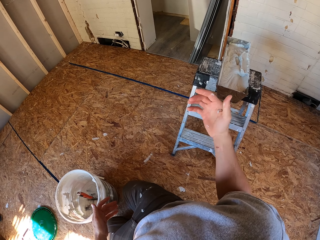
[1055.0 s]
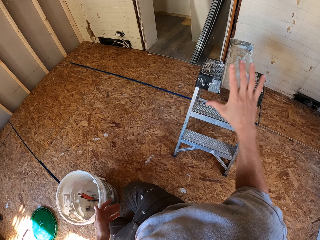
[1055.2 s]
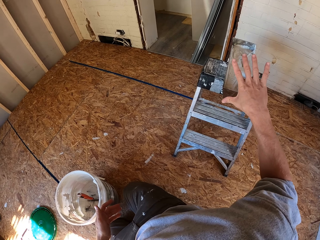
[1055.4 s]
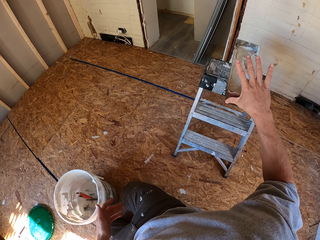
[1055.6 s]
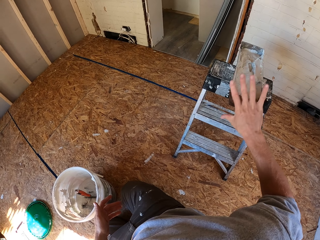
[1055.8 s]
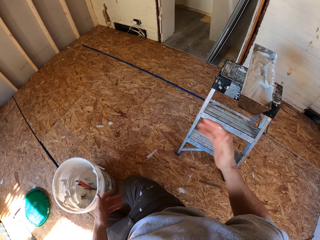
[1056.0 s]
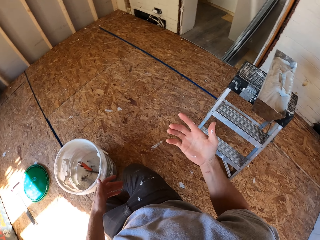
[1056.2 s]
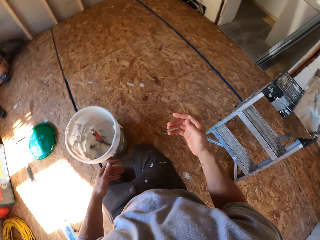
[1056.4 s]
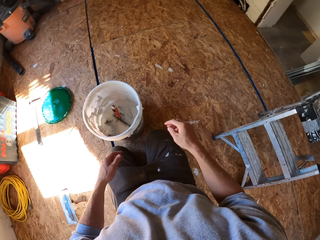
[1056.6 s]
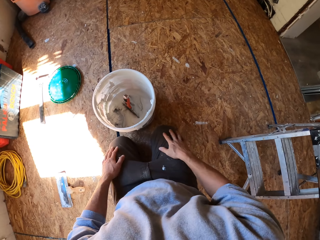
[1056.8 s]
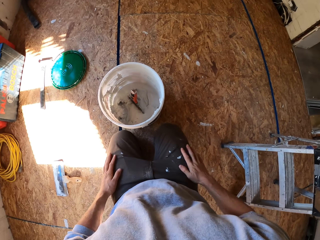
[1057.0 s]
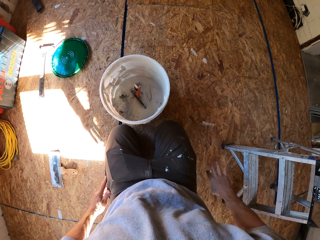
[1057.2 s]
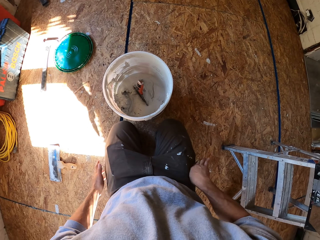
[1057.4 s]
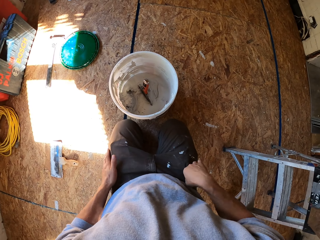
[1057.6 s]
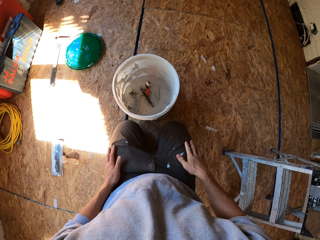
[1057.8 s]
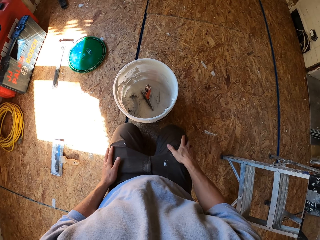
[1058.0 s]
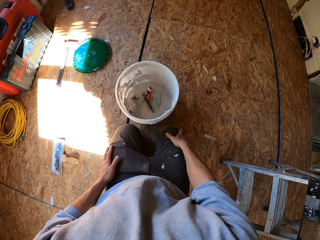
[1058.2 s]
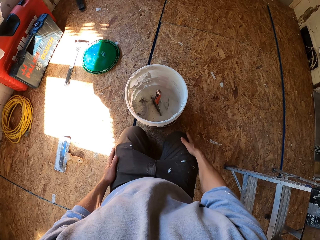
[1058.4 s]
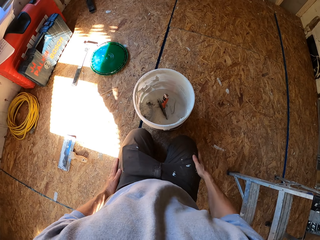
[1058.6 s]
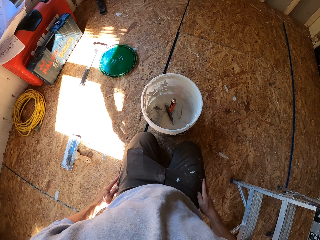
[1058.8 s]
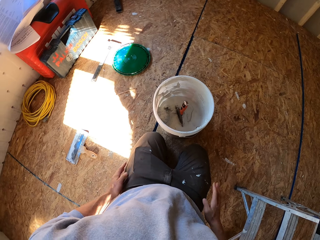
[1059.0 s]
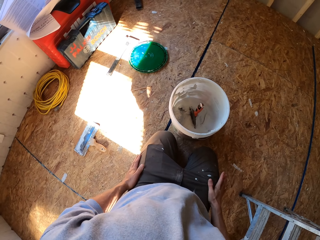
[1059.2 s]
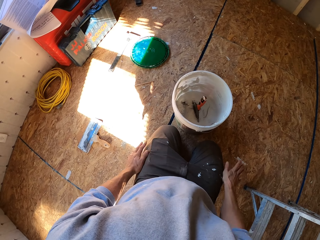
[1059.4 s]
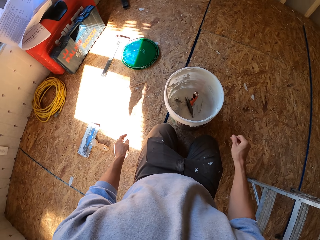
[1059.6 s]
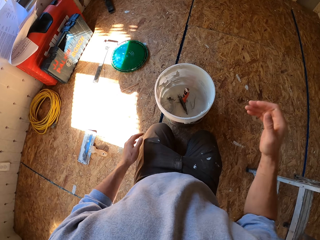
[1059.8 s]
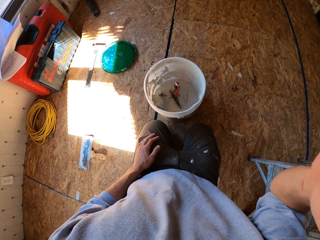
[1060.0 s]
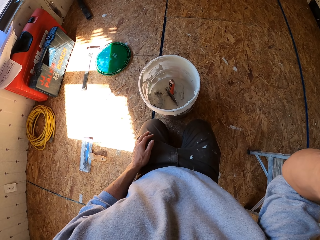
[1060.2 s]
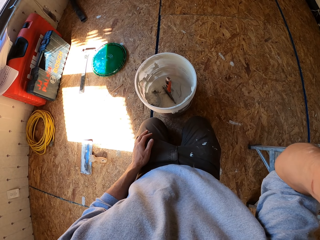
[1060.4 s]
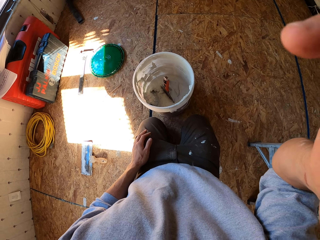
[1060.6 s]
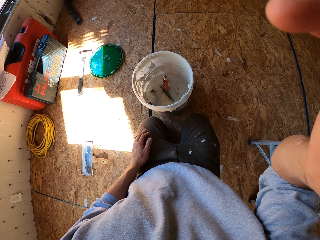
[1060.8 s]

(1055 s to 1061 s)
The camera wearer wipes his hands on the trouser.
